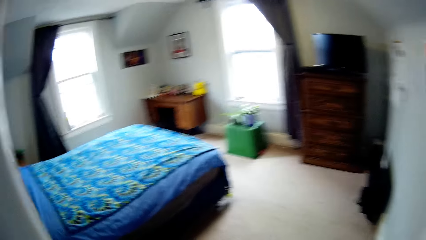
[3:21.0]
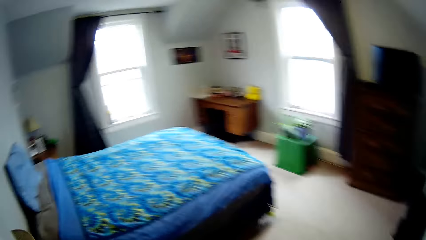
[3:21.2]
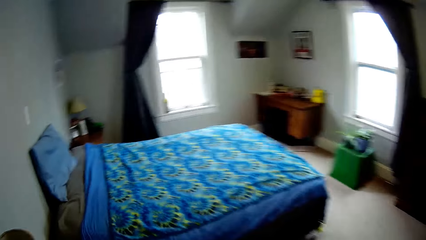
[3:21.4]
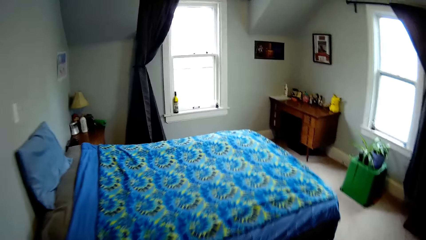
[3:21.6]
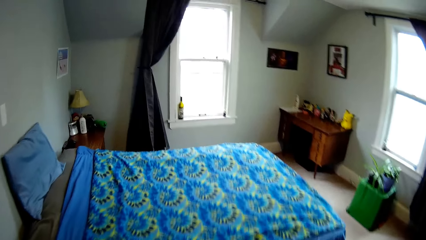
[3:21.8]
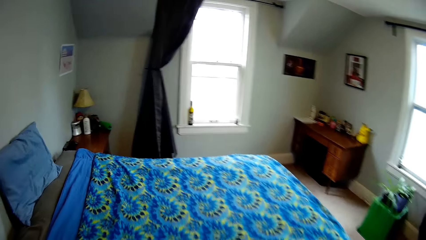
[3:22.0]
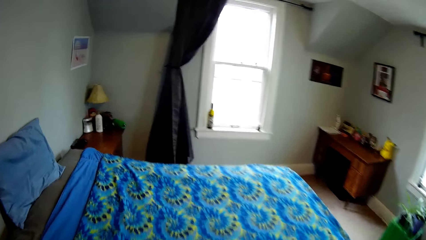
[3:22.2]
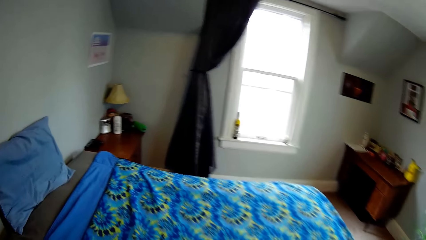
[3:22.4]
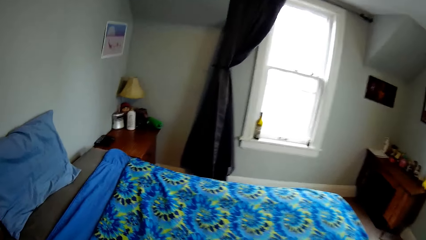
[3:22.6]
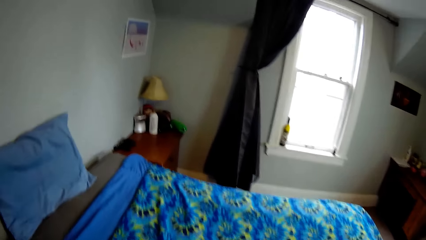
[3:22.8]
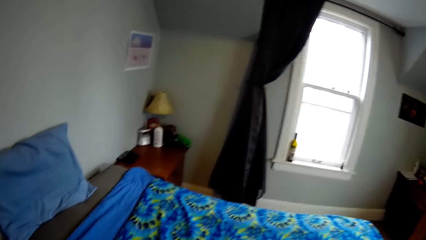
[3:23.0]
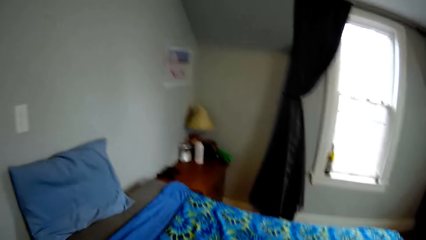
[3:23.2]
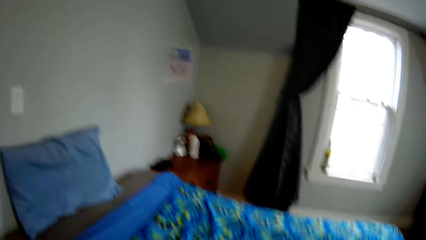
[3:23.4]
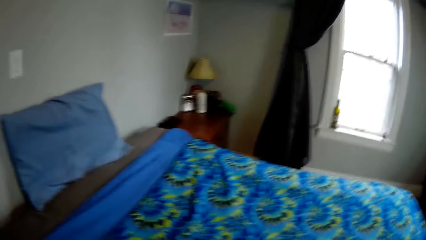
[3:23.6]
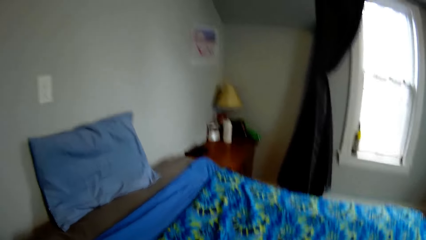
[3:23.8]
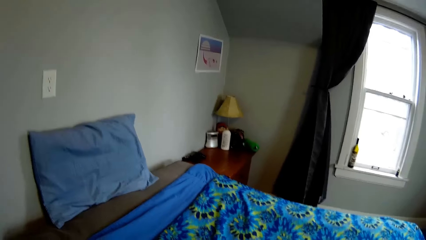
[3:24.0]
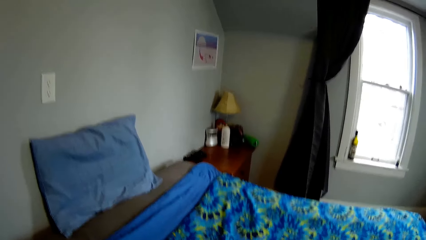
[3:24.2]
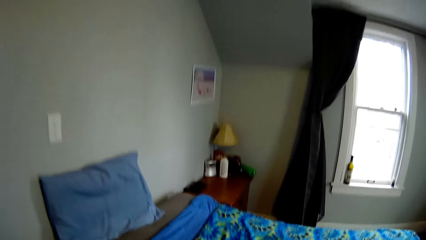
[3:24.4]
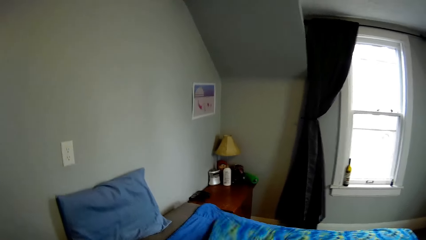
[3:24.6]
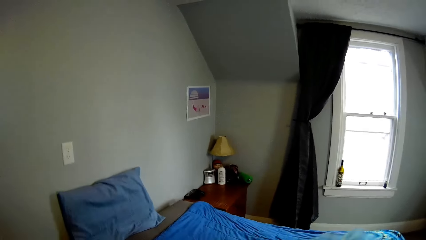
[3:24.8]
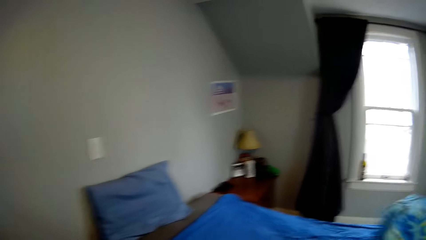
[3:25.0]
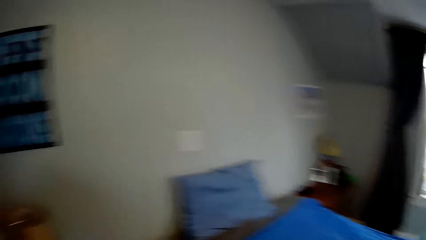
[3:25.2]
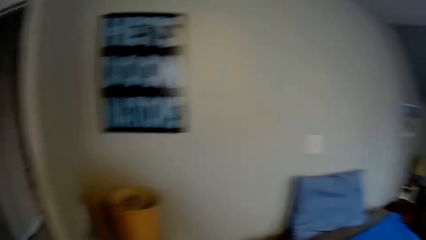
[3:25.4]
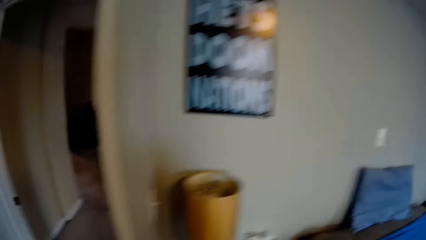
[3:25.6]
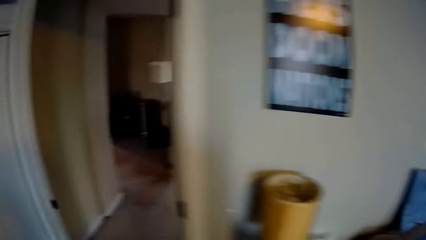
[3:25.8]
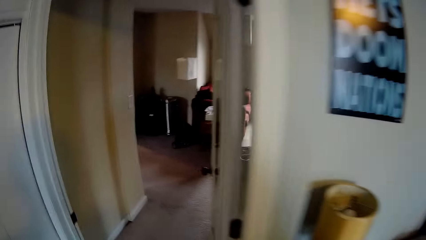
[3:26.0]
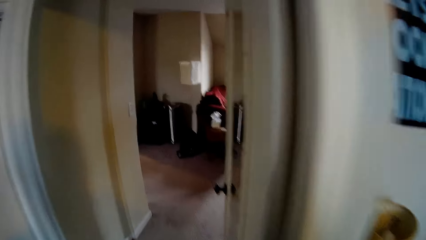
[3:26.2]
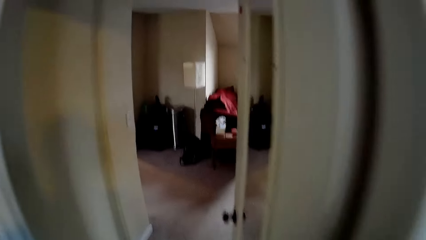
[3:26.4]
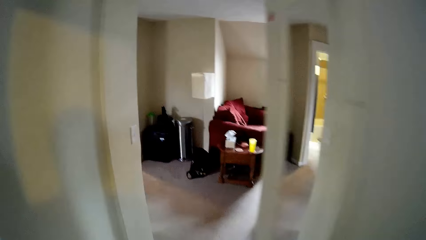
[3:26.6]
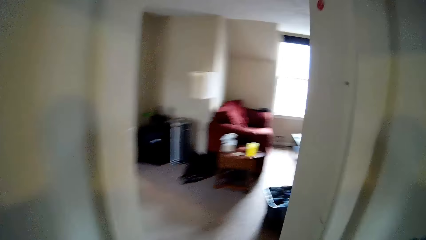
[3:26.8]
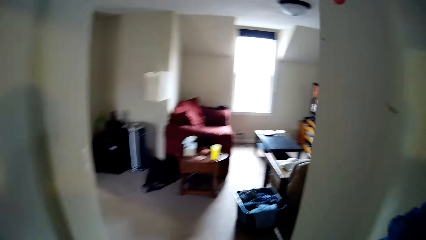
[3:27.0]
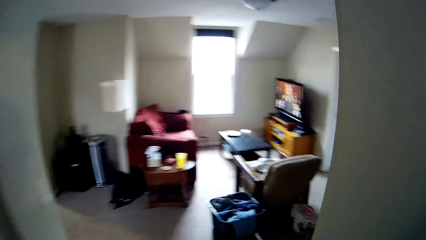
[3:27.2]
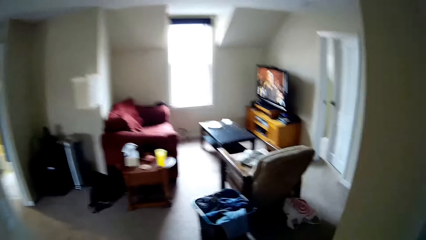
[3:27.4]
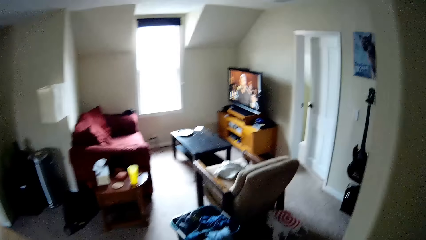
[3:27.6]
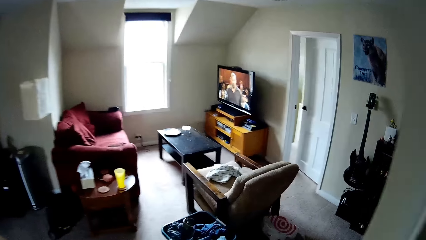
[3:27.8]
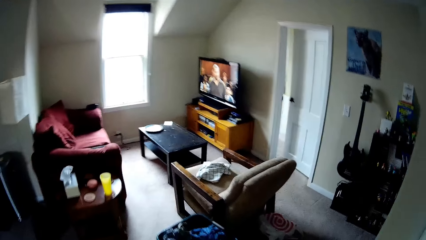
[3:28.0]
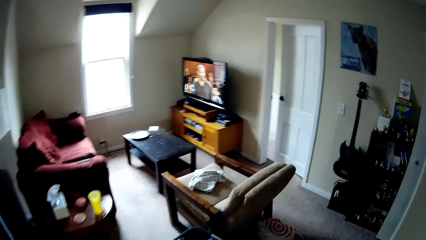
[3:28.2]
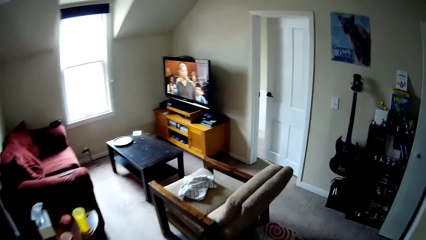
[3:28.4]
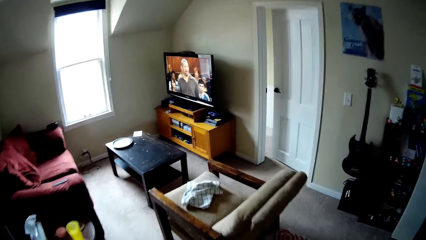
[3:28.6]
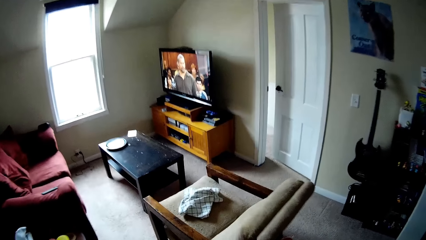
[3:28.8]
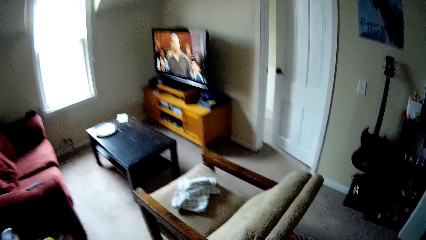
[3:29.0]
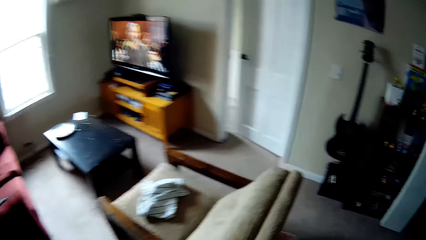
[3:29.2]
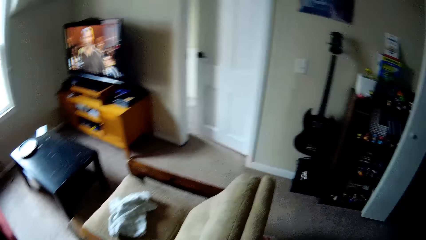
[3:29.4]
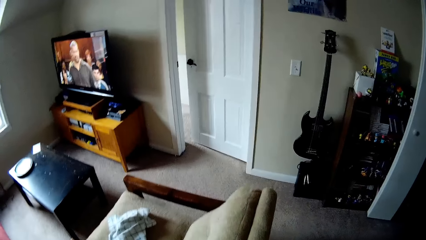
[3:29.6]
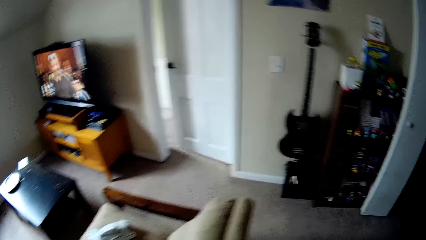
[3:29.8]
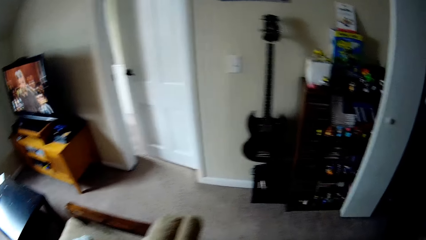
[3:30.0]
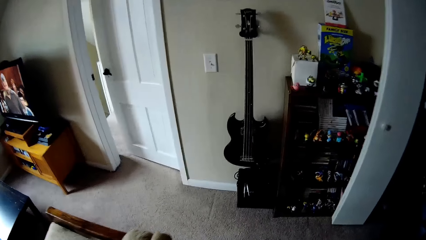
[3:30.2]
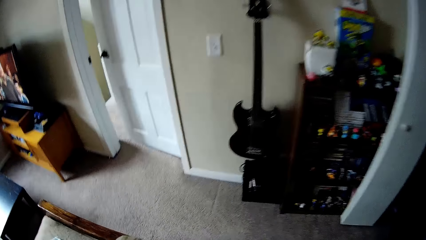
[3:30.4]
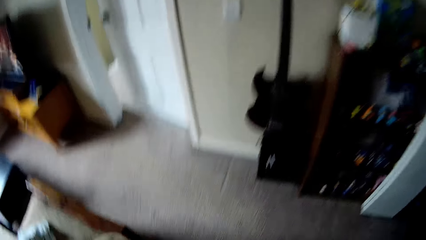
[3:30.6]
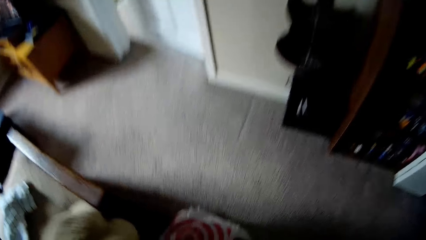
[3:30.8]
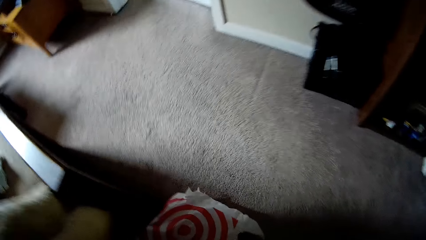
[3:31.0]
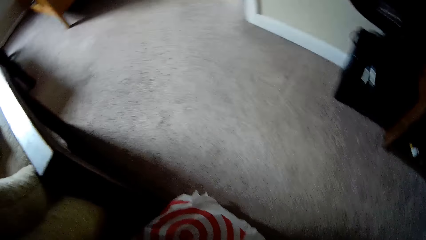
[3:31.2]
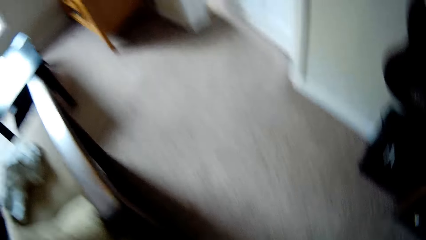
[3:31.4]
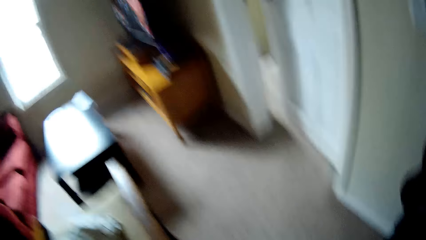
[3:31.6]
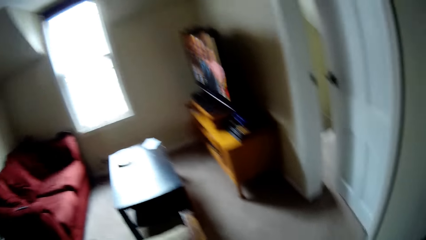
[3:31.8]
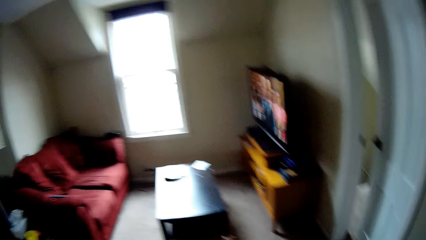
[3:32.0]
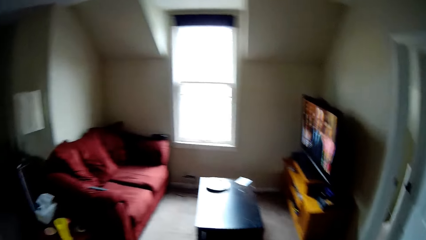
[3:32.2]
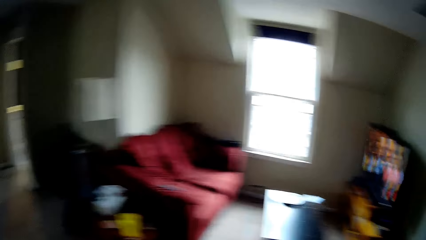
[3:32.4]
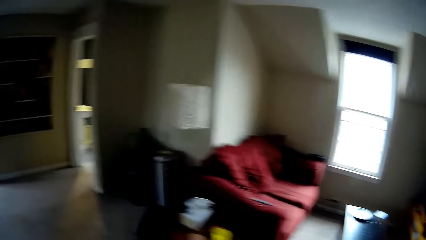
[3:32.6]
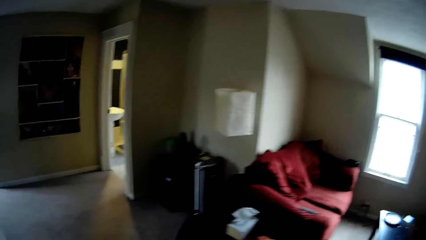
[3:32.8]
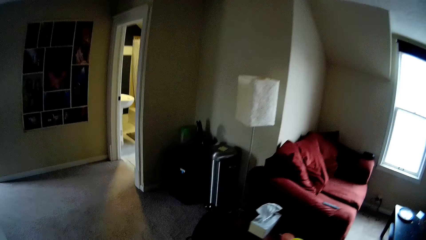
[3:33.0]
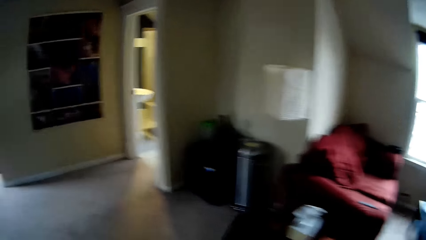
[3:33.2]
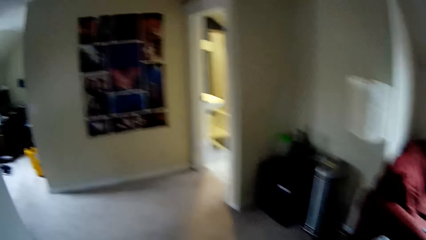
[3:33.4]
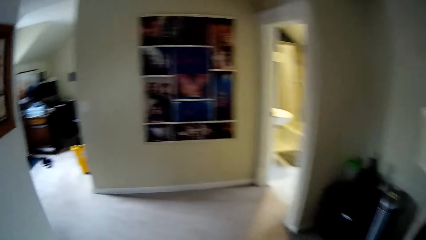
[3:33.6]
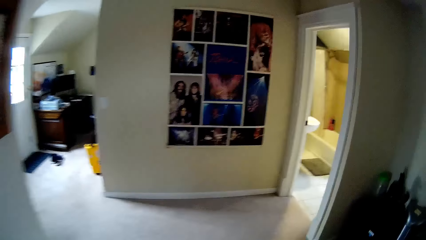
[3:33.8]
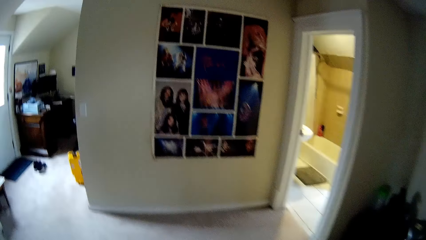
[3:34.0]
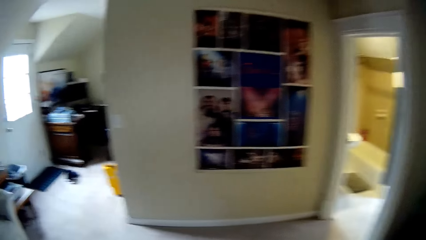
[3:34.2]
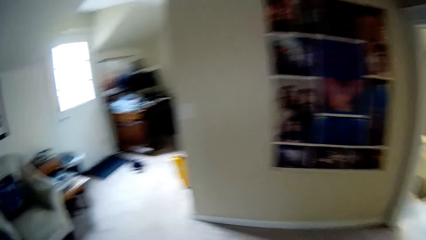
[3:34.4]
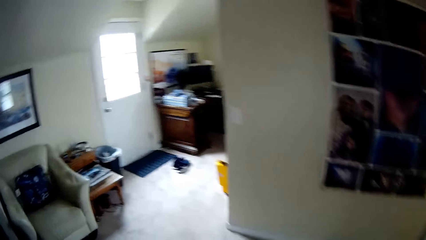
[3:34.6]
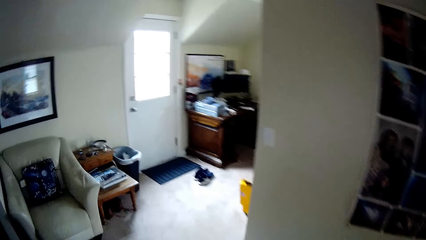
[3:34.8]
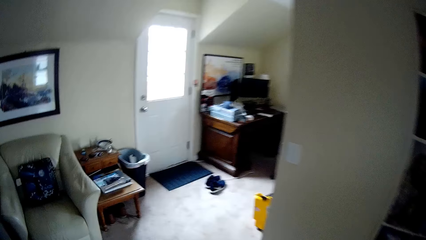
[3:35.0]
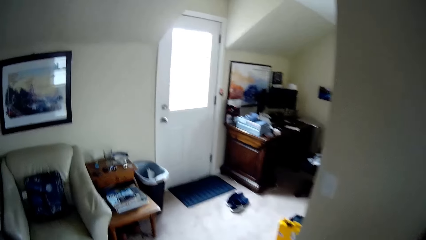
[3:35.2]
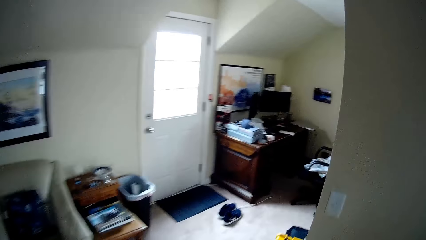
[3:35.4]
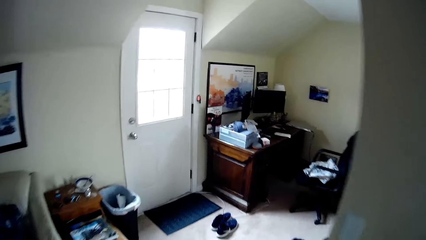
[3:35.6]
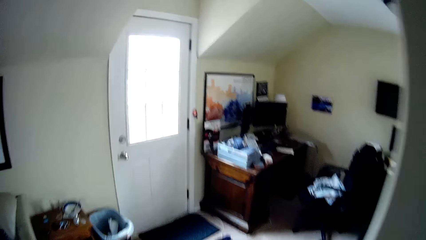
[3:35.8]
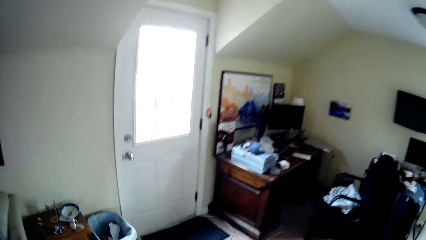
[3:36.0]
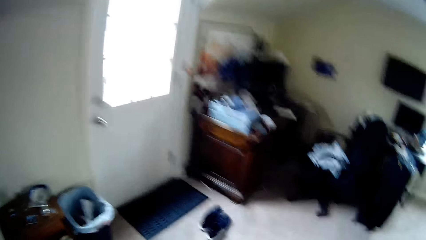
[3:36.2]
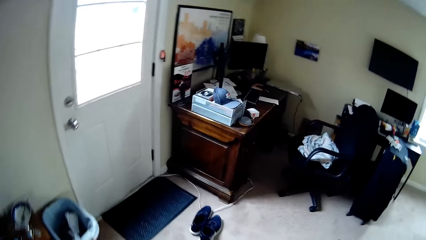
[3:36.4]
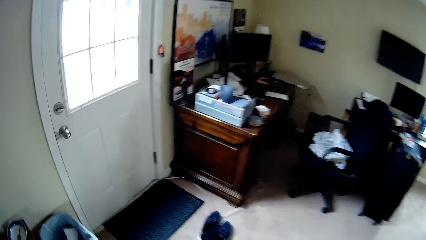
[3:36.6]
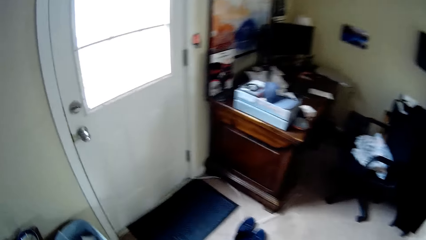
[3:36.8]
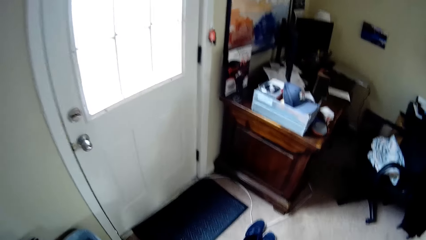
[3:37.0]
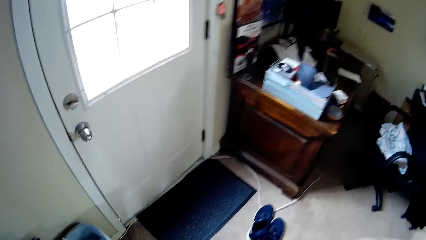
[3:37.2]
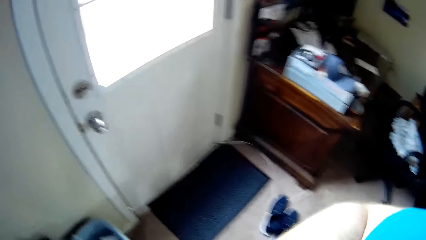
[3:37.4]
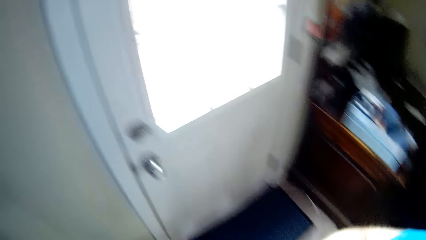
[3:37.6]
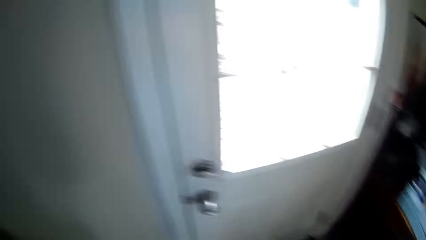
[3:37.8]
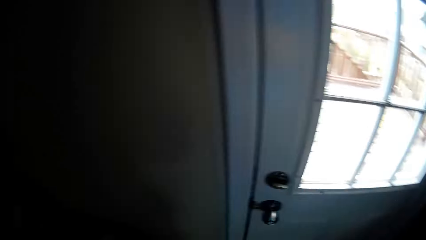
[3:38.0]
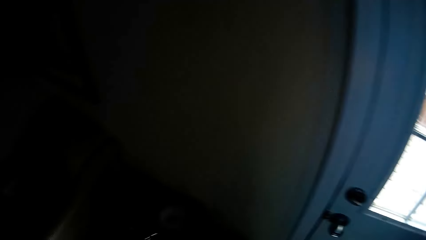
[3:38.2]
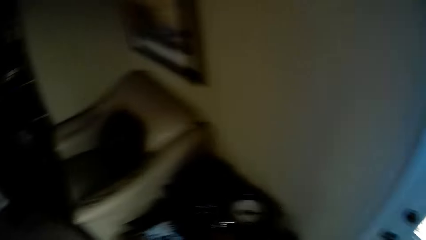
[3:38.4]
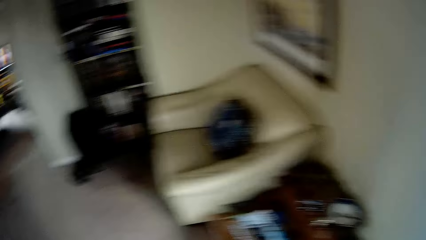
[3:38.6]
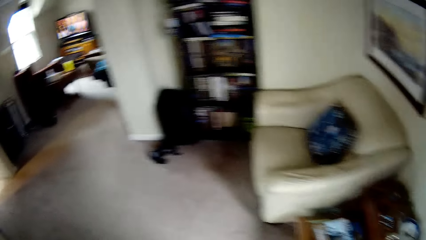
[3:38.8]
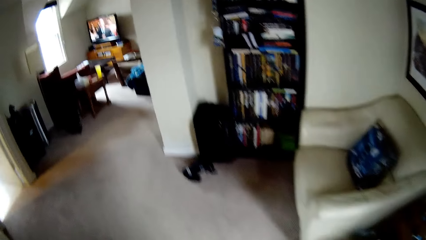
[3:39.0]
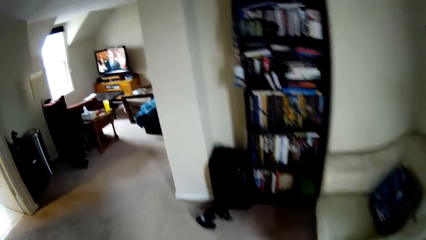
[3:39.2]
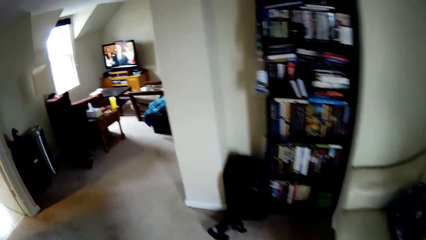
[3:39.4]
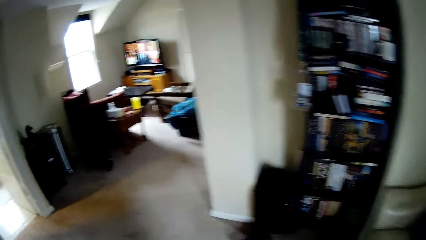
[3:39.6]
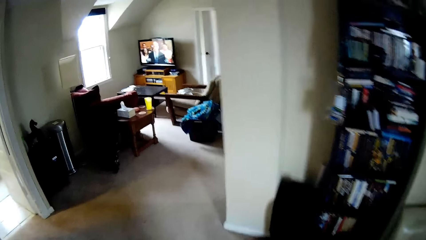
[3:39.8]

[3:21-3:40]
The camera wearer looks around. They walk in the house. They pick up a paper bag from the floor. They walk around the room.
